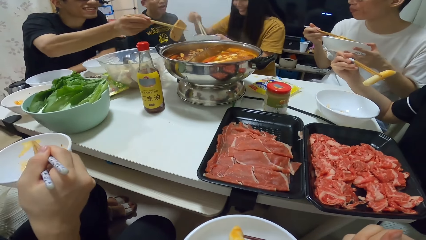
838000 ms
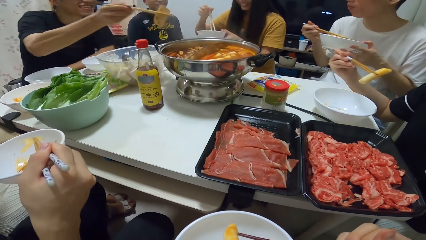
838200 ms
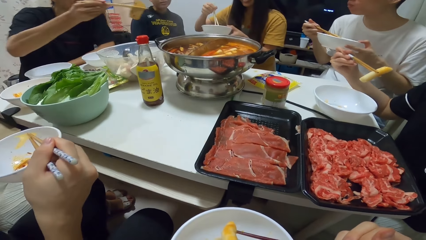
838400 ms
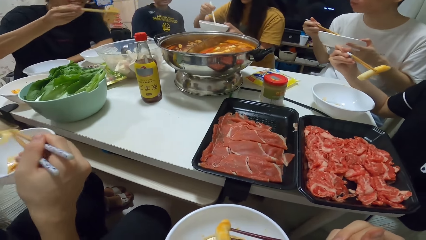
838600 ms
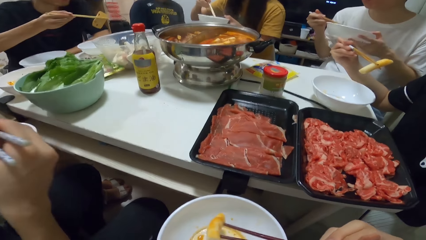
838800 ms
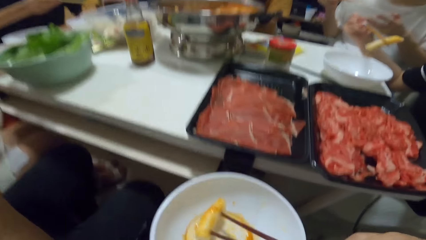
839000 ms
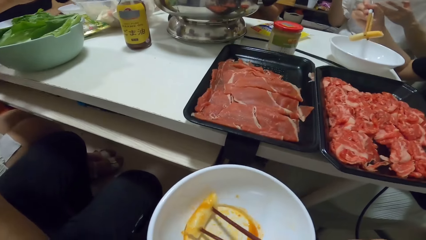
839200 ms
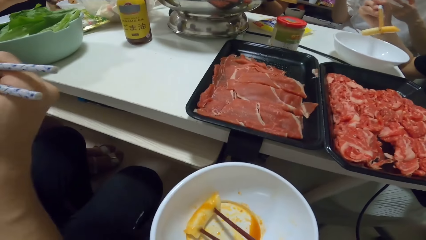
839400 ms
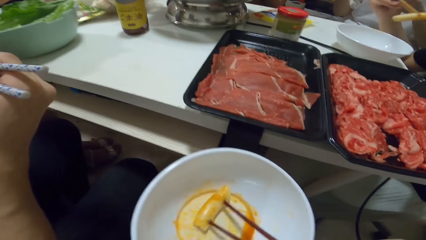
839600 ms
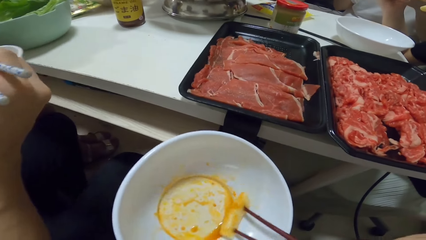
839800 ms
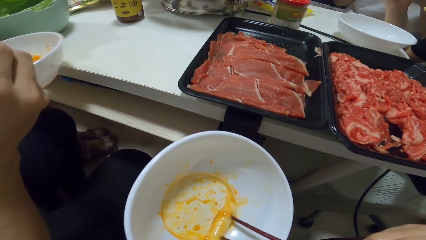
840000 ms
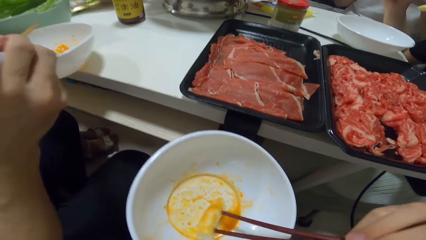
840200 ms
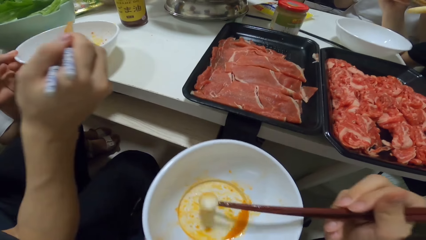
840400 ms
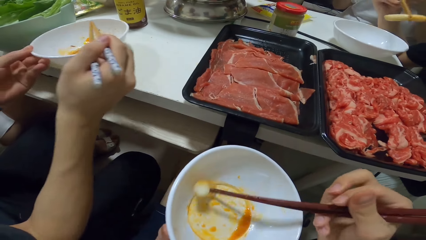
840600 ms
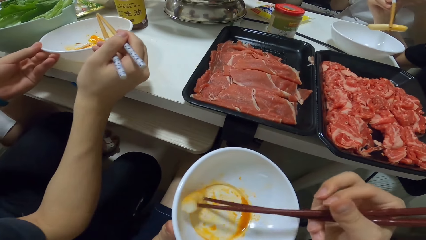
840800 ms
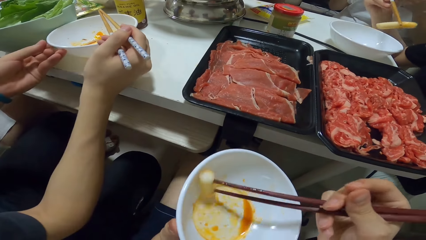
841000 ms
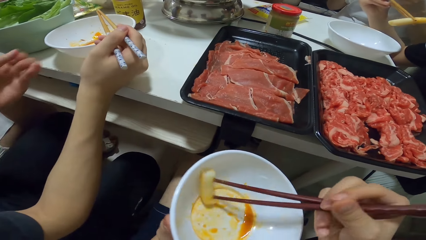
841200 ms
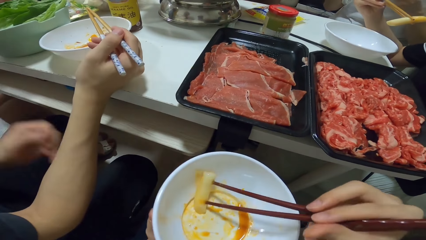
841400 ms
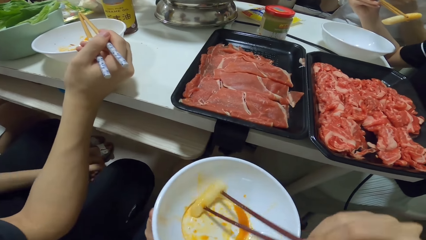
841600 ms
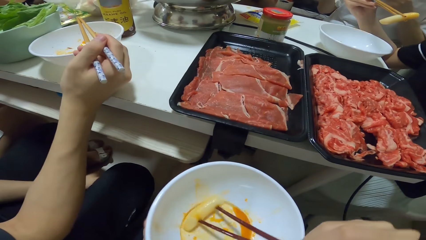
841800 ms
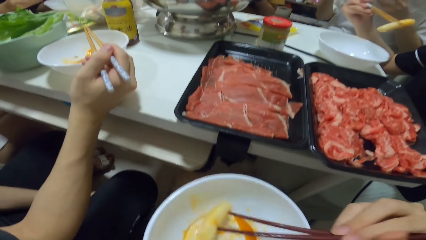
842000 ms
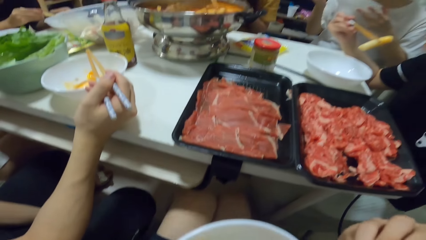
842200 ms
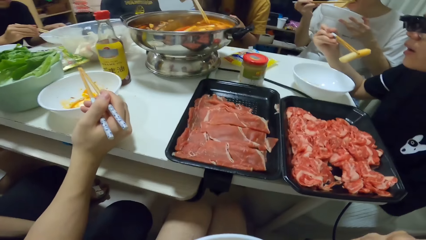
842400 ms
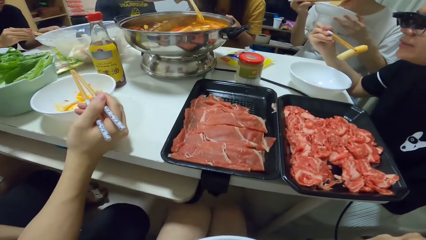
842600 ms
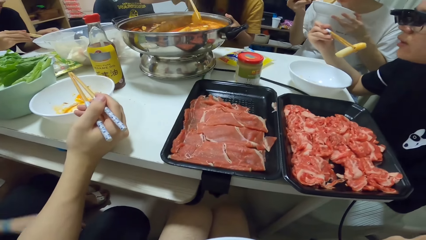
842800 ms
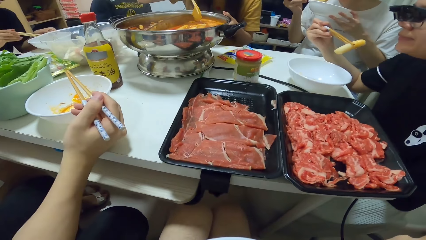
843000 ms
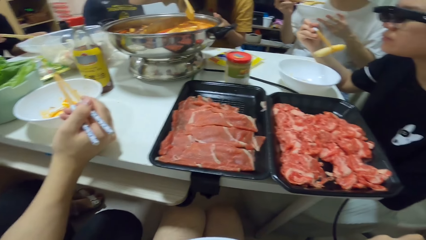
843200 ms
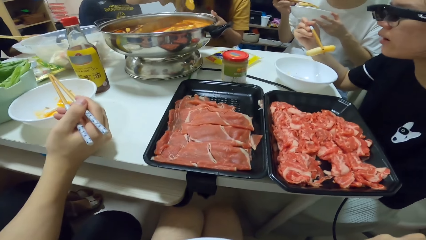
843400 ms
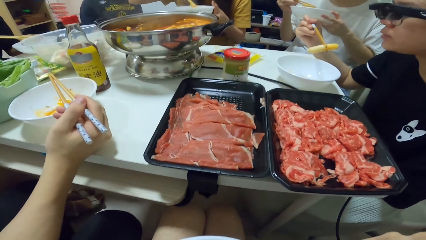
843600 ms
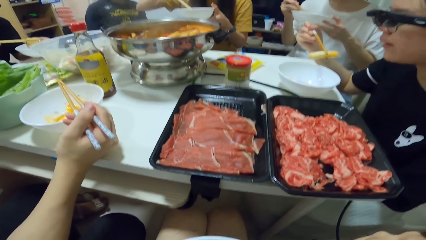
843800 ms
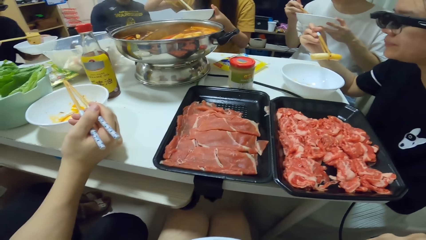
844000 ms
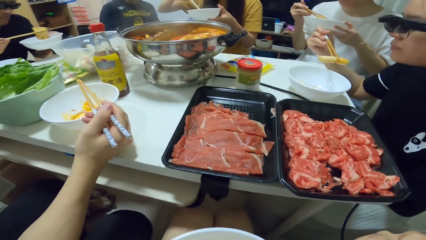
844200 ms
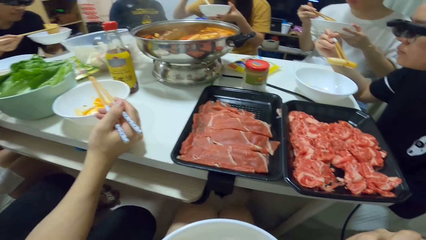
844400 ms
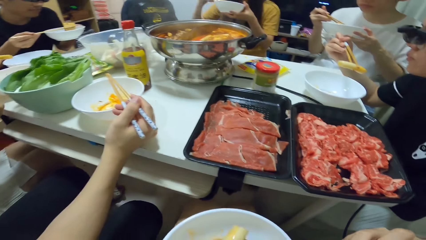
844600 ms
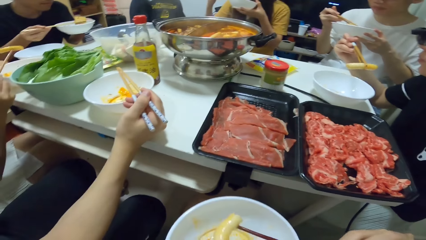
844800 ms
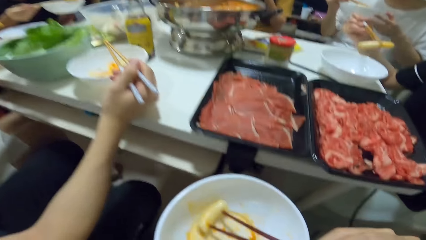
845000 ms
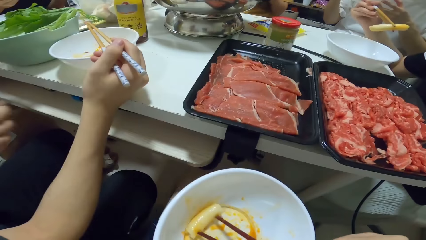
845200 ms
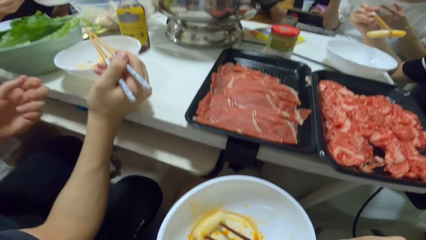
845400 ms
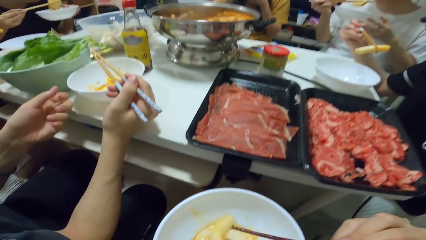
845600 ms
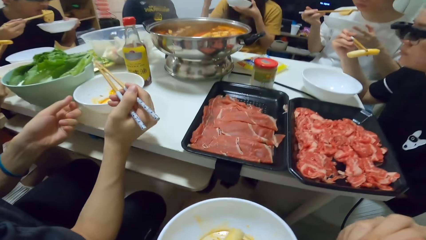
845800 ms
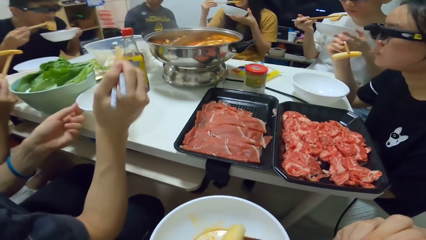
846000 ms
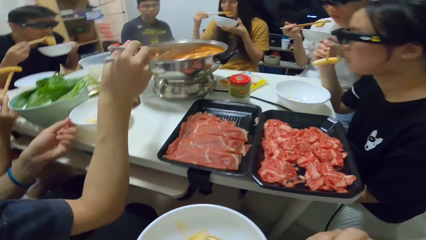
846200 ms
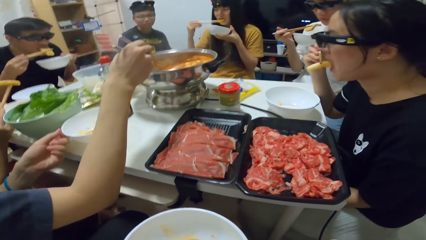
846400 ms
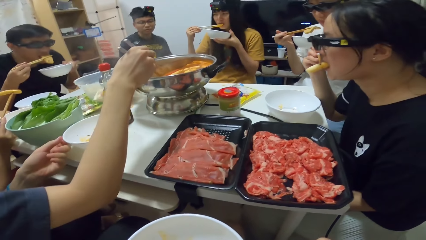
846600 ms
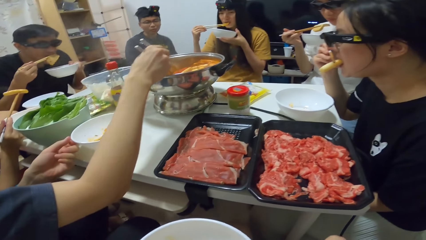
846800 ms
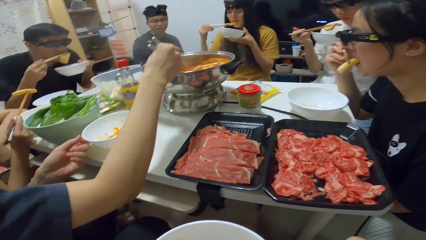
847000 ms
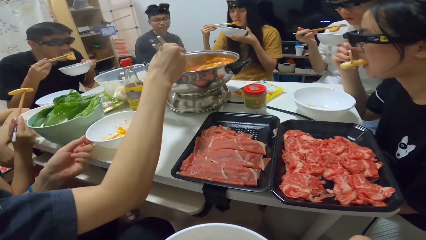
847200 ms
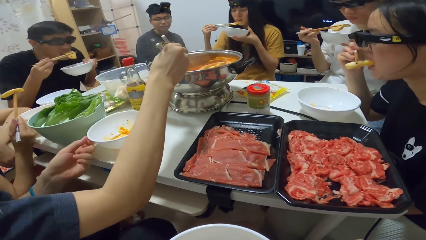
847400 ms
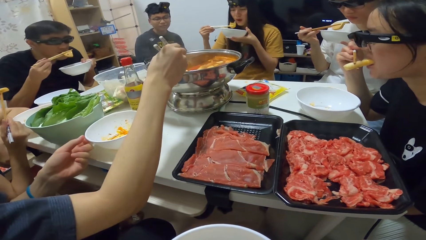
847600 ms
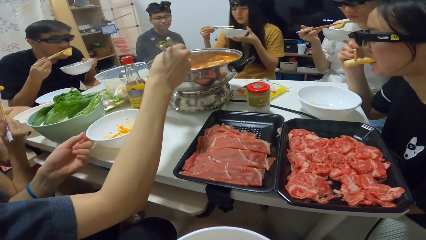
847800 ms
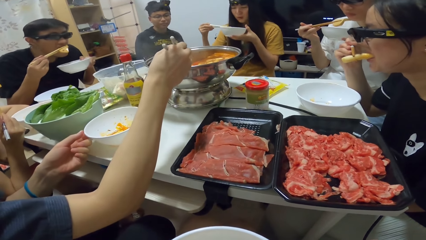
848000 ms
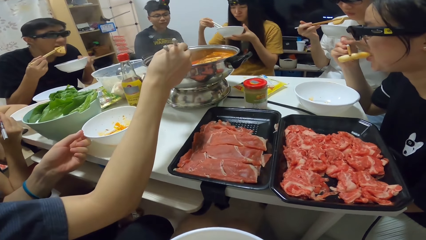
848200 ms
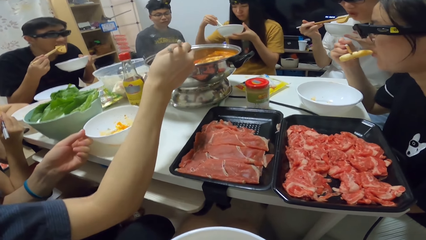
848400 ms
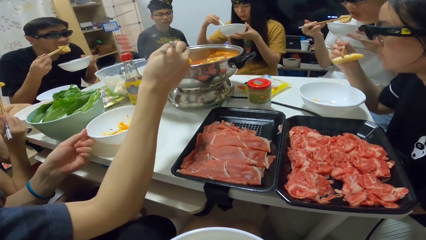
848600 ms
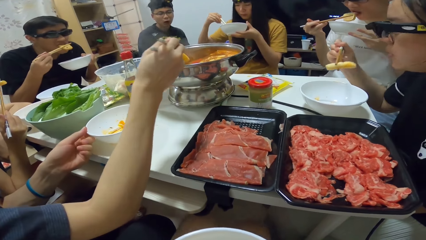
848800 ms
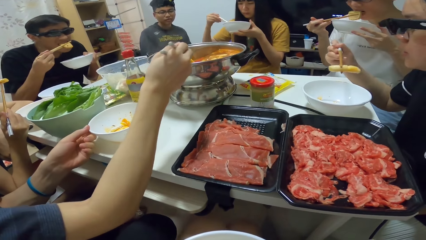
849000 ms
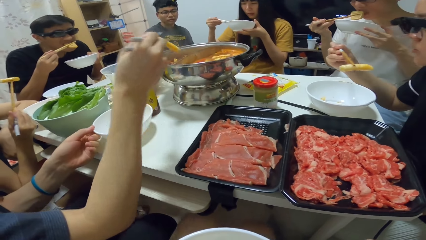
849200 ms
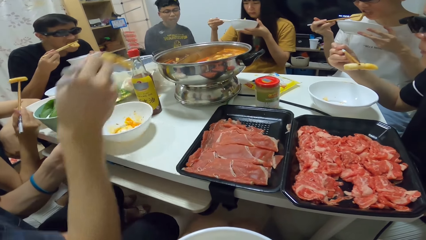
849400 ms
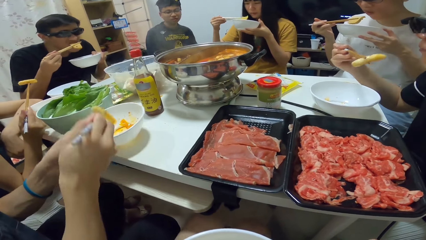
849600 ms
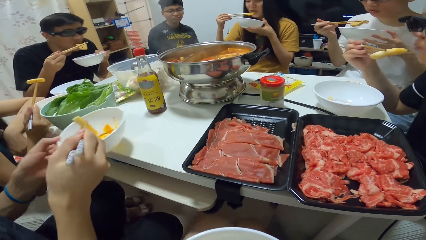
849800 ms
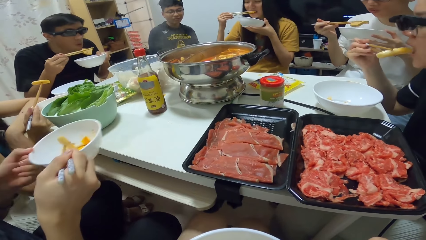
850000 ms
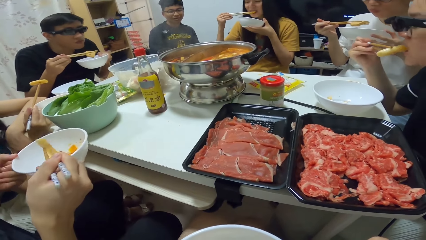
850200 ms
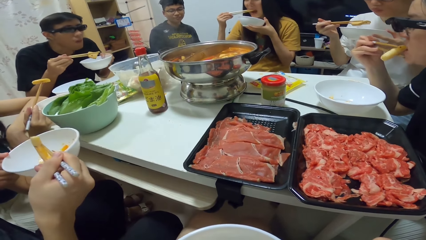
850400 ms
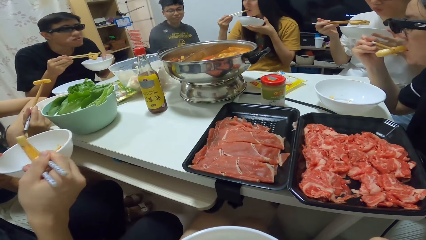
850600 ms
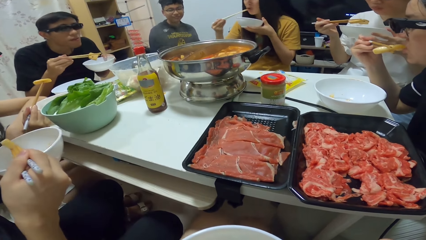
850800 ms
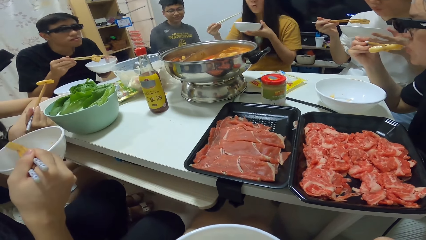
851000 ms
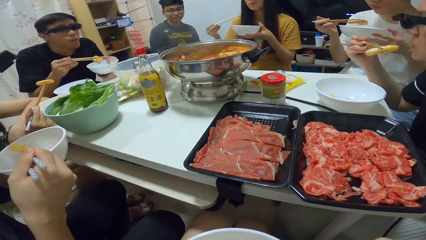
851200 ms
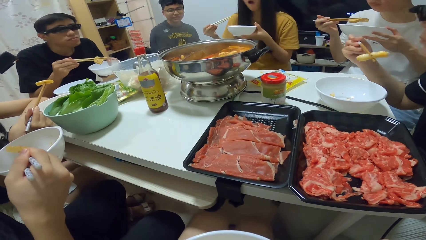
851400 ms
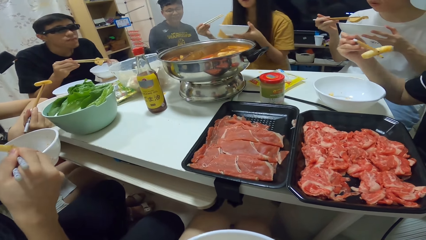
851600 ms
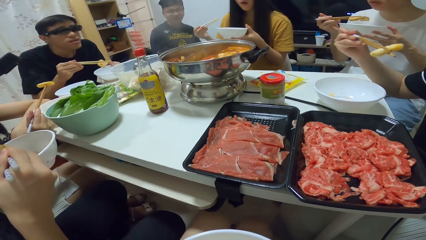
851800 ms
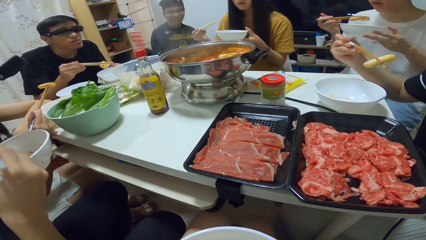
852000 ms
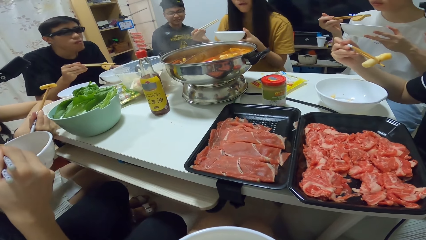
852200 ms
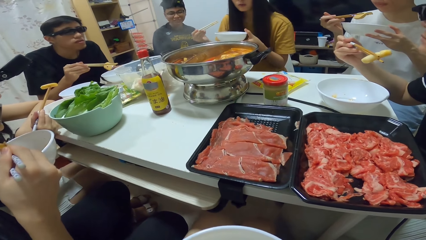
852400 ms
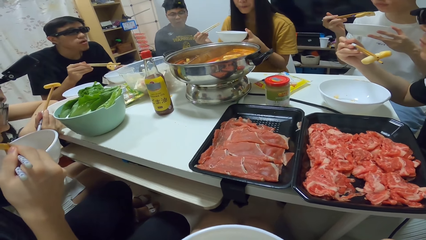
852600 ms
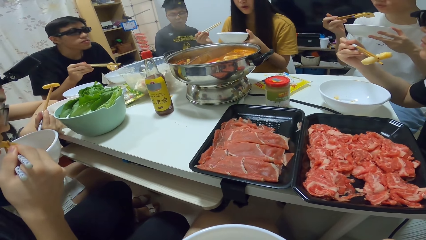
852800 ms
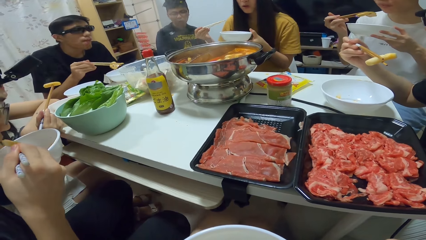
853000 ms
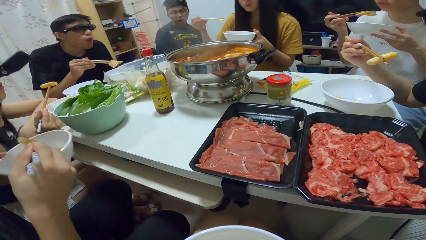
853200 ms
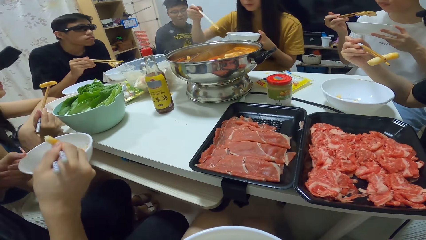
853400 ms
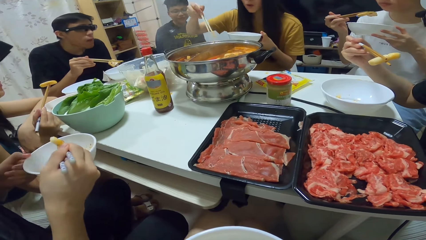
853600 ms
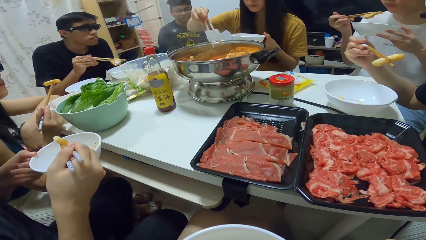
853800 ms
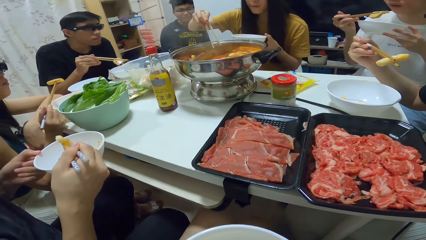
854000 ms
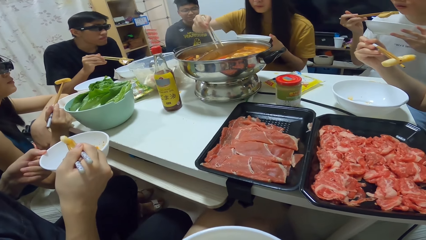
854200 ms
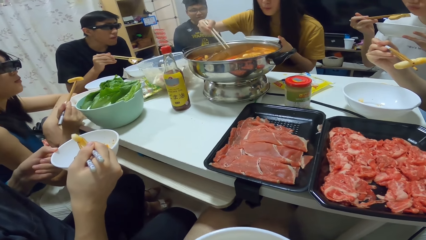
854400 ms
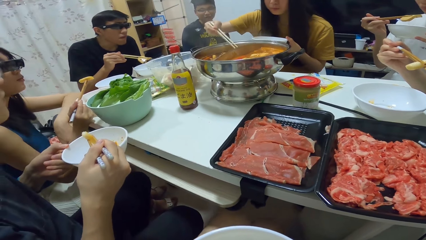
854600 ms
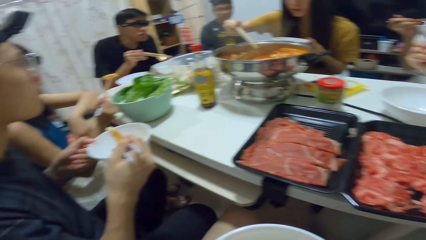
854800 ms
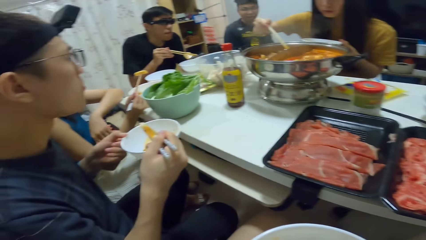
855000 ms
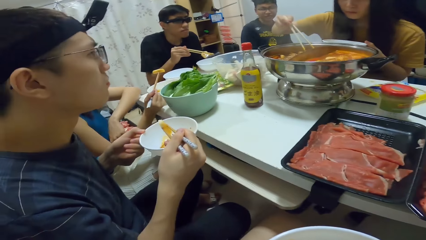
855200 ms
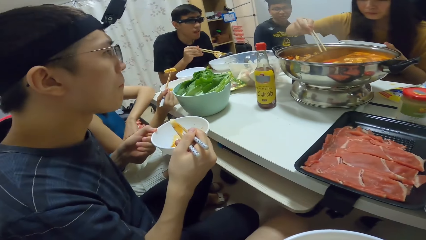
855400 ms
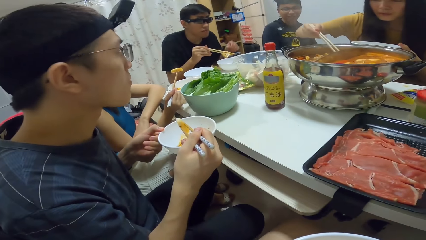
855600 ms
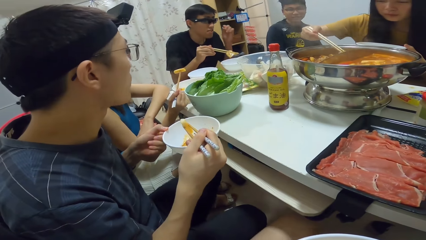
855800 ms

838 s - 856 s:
A woman takes the food with the chopsticks. A man puts the food into the bowl in his left hand. Another man places a bowl onto the table with both hands. The camera wearer eats from a bowl with the chopsticks in his right hand. The woman eats from a bowl with the chopsticks in her right hand. The first man eats from the bowl with the chopsticks in his right hand. The other man picks food from the pot with chopsticks in his right hand. Another man eats the food. The second man puts the food into the bowl in his left hand. The woman eats the food. The woman picks food from the pot with chopsticks in her right hand.
